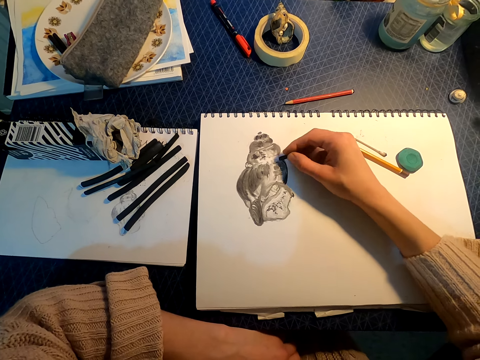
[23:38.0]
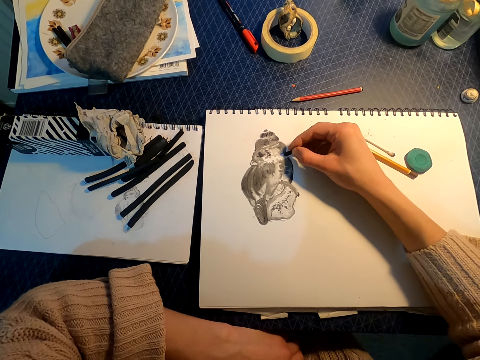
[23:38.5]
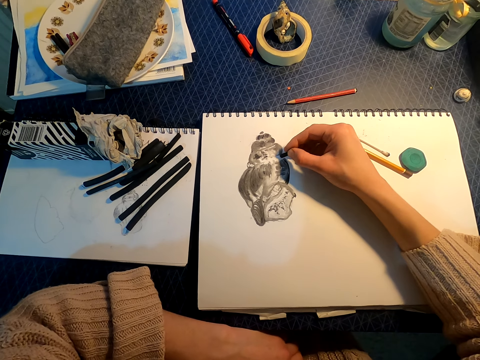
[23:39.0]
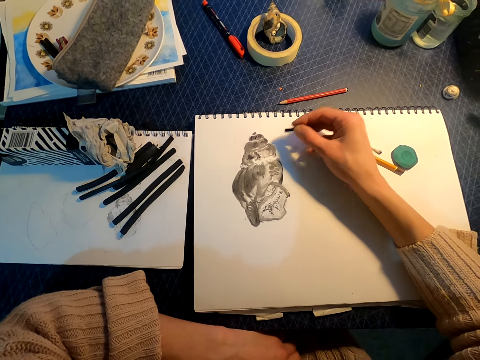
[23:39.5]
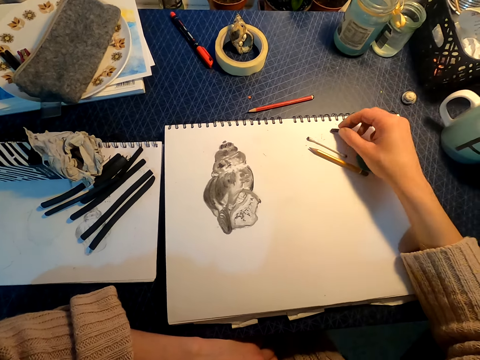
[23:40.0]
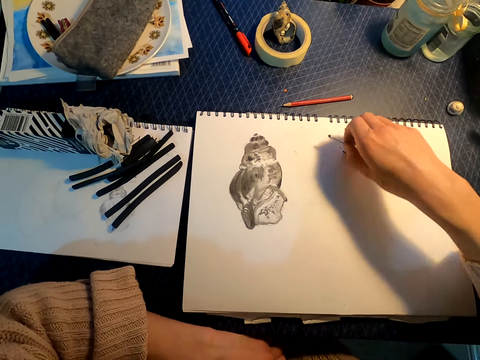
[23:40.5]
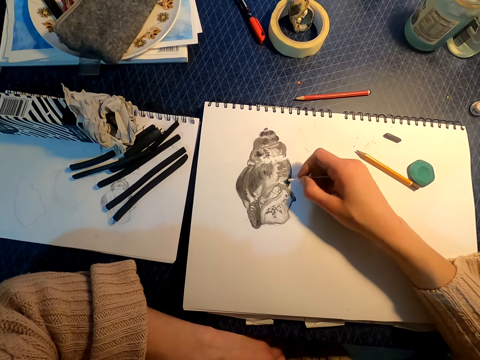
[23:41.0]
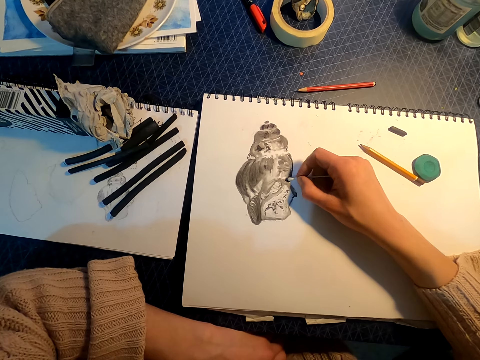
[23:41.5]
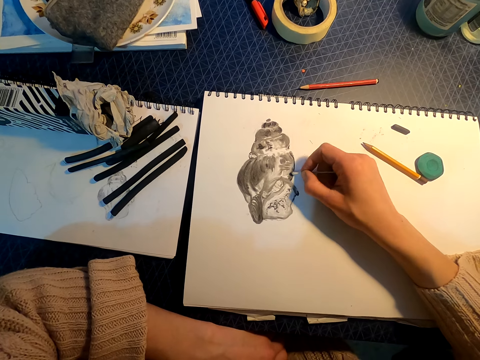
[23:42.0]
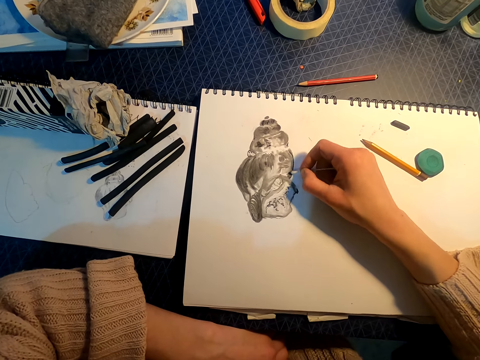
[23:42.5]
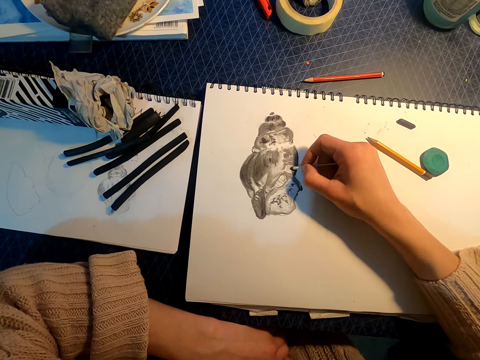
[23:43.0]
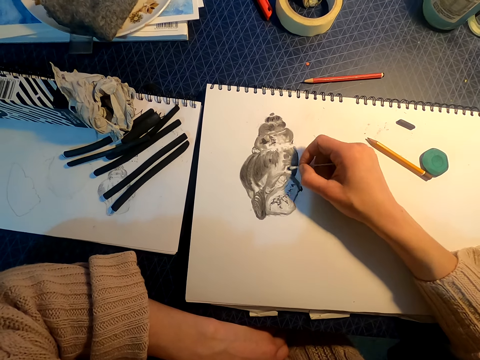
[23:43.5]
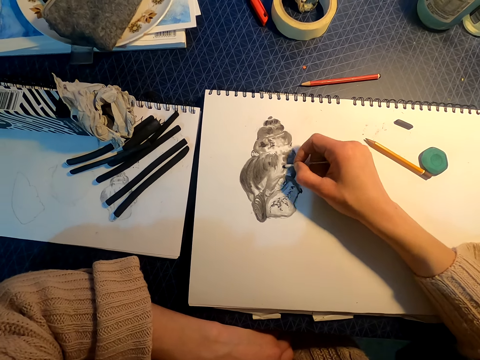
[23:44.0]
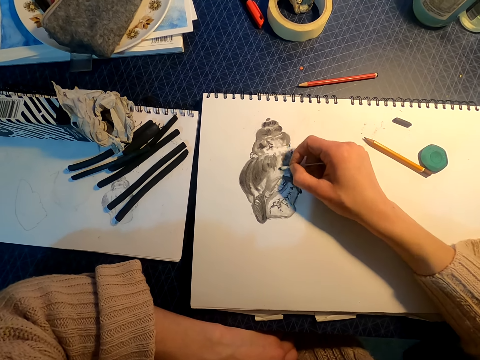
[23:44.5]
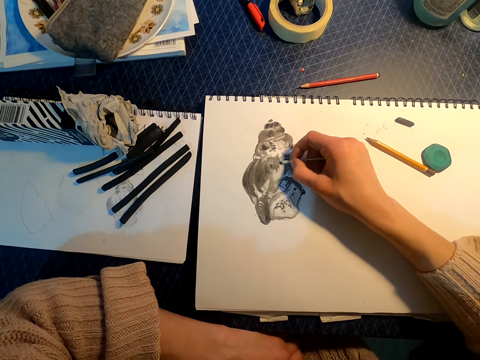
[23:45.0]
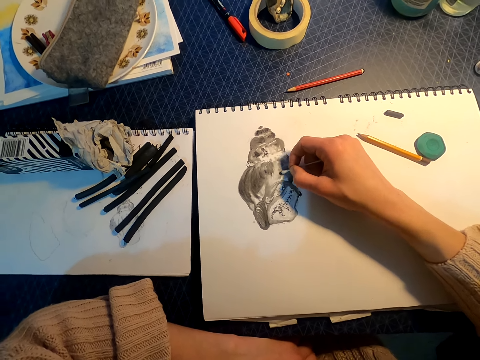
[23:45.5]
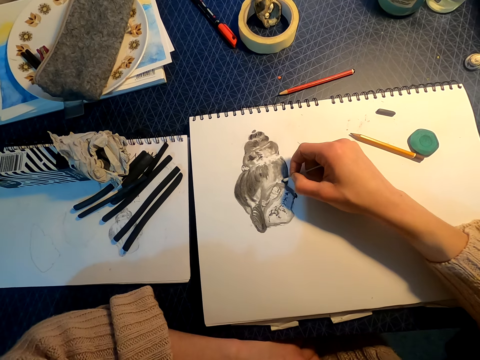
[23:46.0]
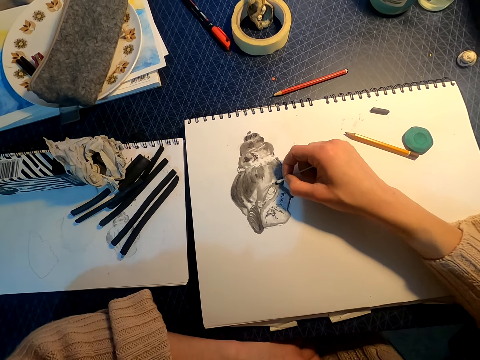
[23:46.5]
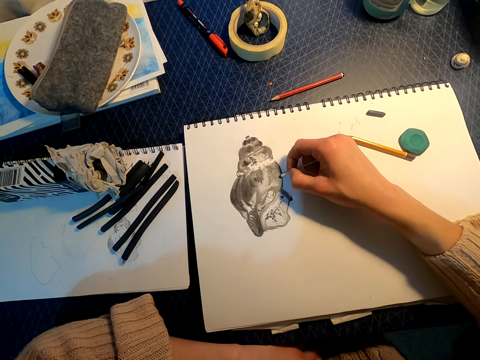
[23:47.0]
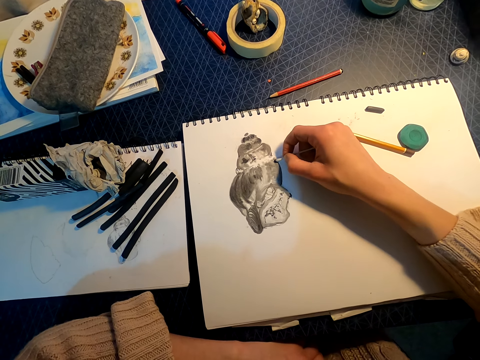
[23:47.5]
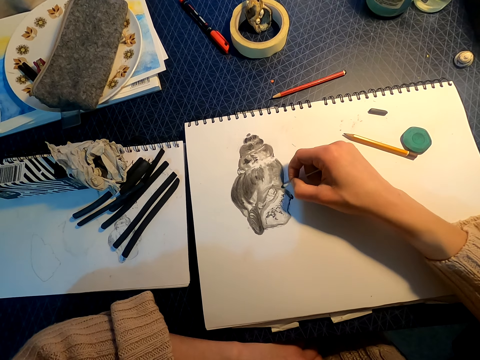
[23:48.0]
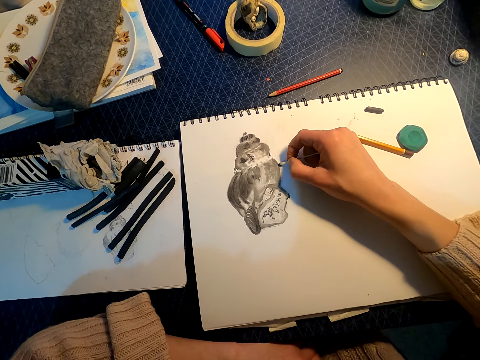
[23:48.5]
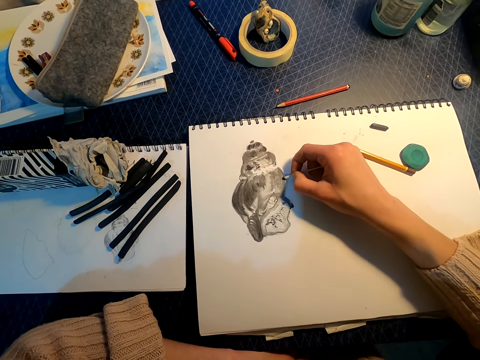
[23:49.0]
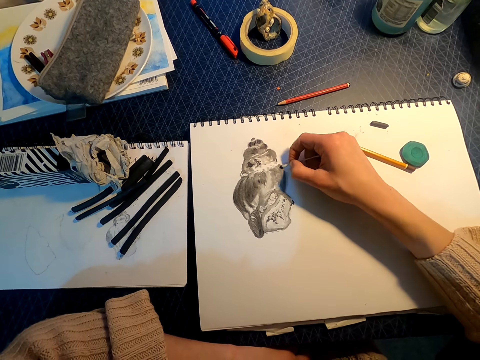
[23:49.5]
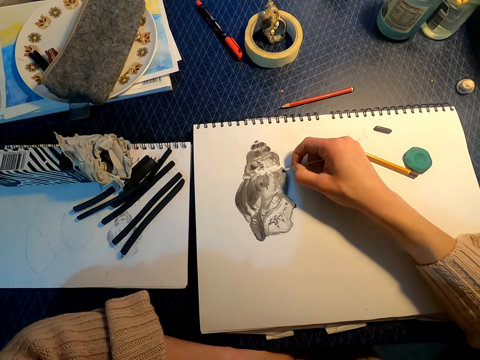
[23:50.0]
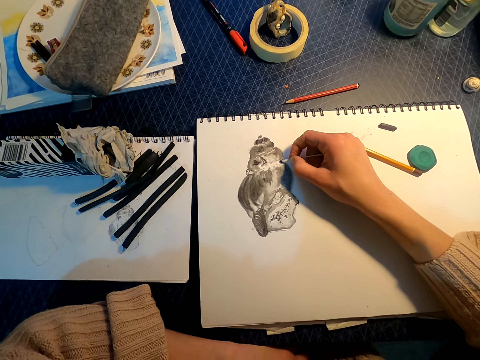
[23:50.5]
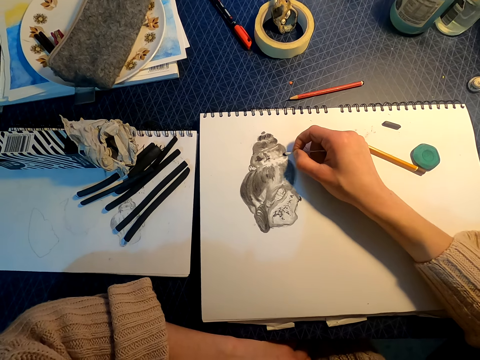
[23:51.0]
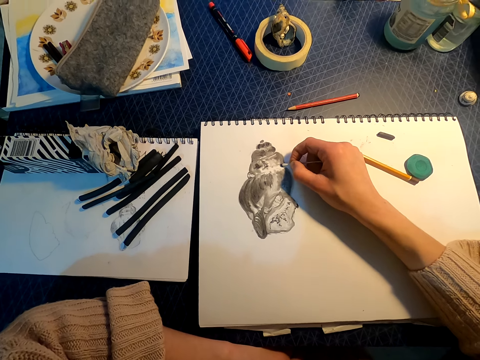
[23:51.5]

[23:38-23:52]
The camera wearer places the charcoal on the sketchbook. They pick up the cotton bud from the book. They rub the drawing with the cotton bud.

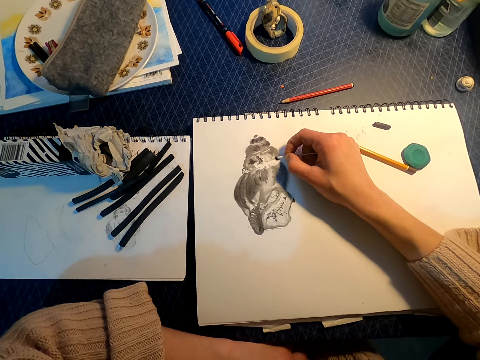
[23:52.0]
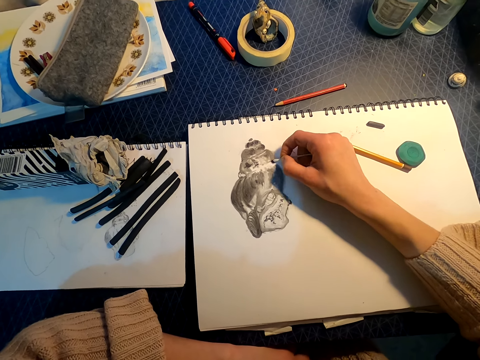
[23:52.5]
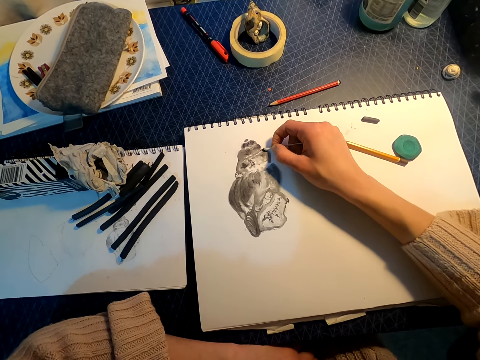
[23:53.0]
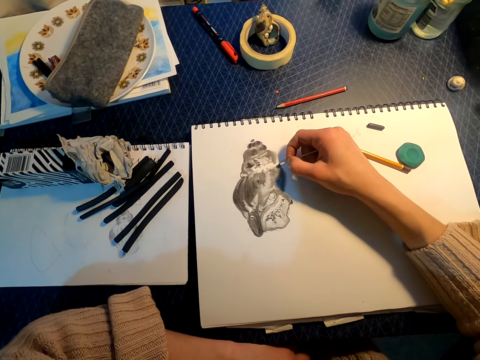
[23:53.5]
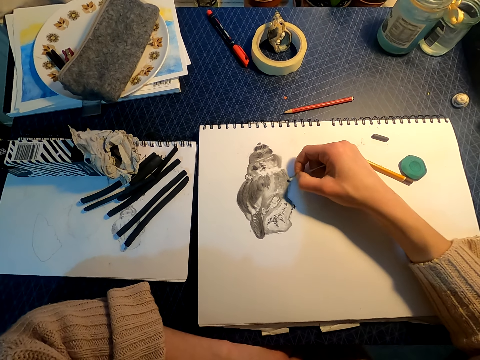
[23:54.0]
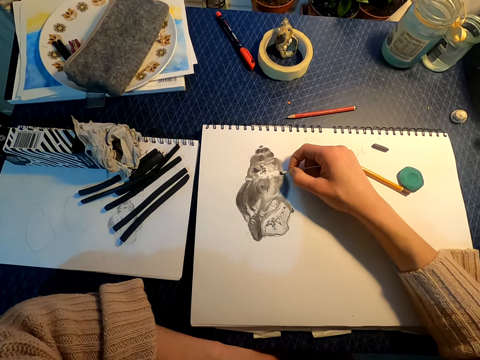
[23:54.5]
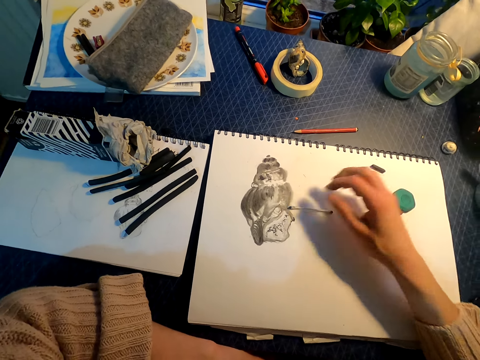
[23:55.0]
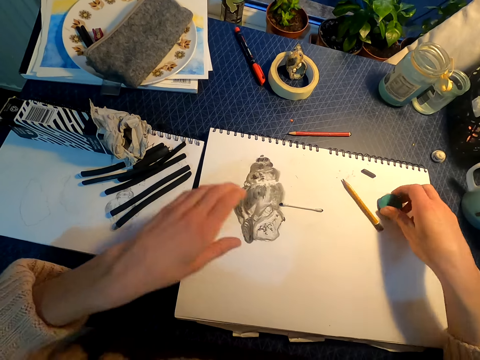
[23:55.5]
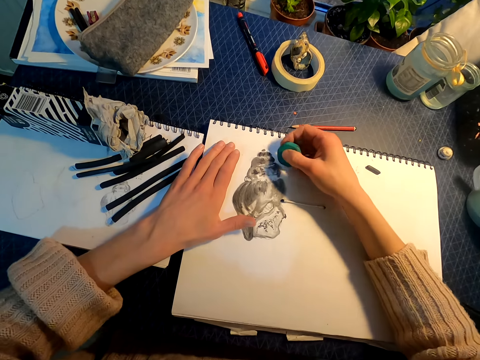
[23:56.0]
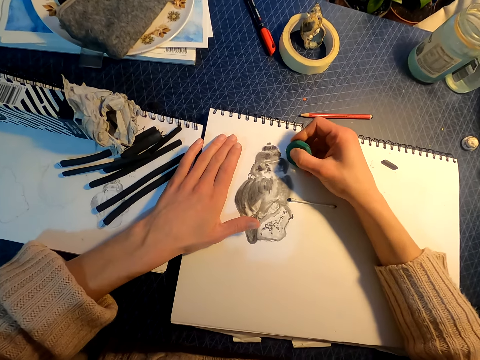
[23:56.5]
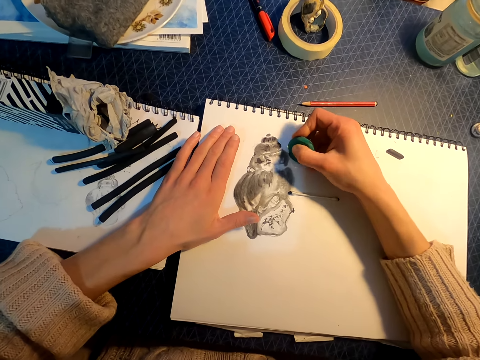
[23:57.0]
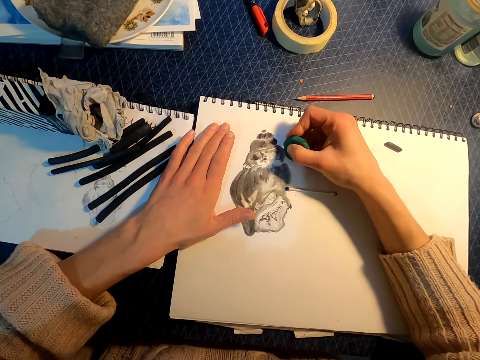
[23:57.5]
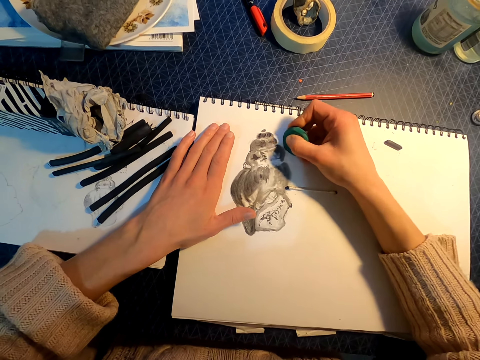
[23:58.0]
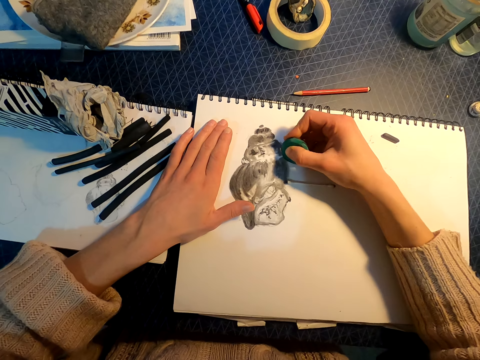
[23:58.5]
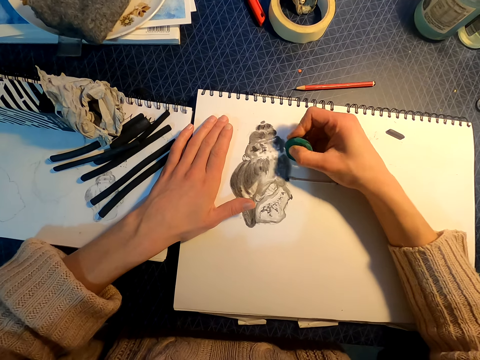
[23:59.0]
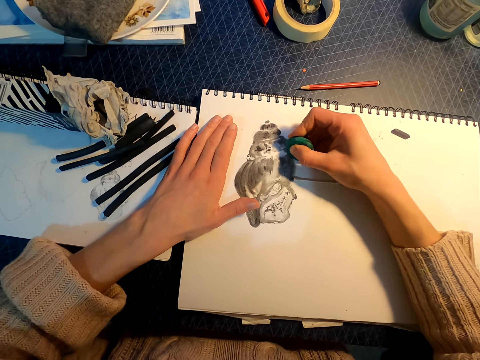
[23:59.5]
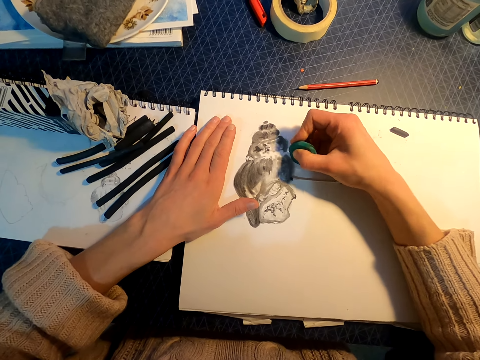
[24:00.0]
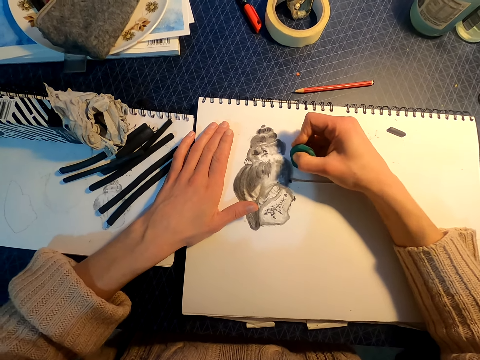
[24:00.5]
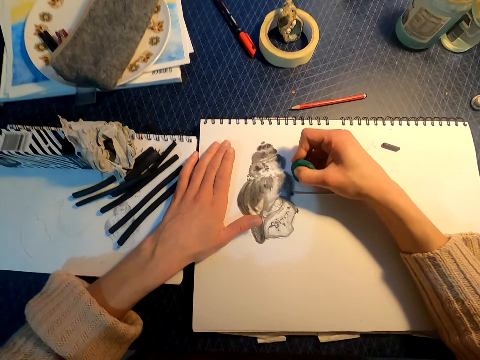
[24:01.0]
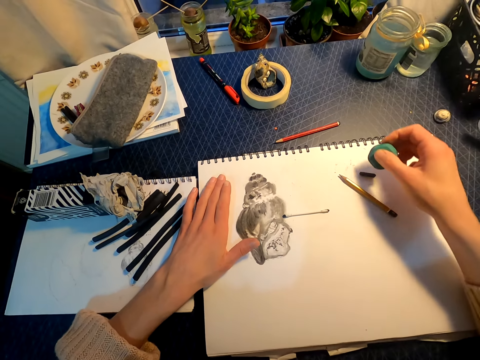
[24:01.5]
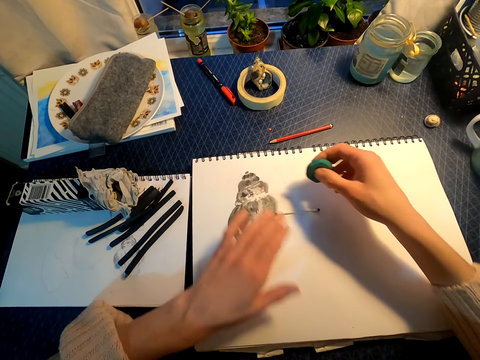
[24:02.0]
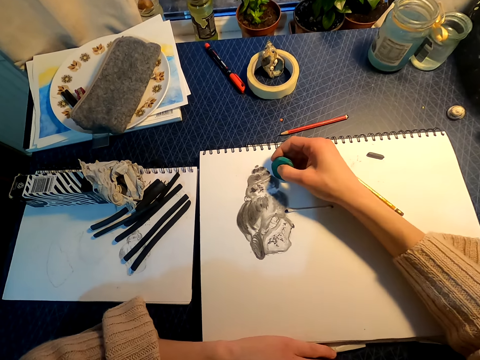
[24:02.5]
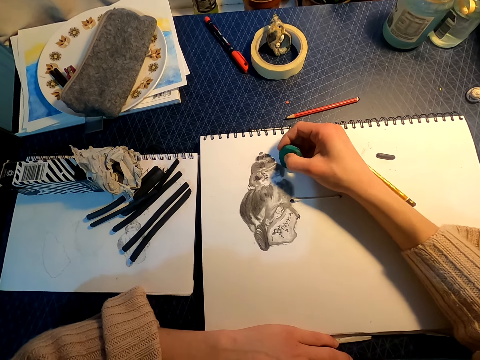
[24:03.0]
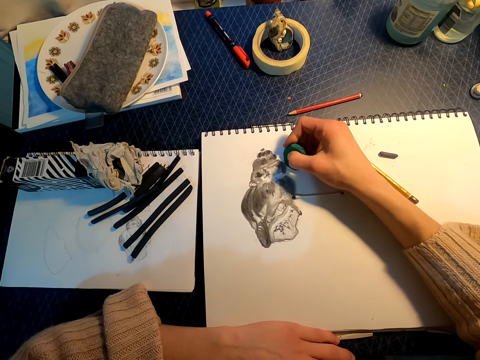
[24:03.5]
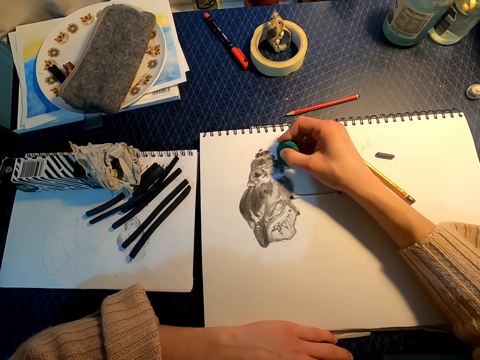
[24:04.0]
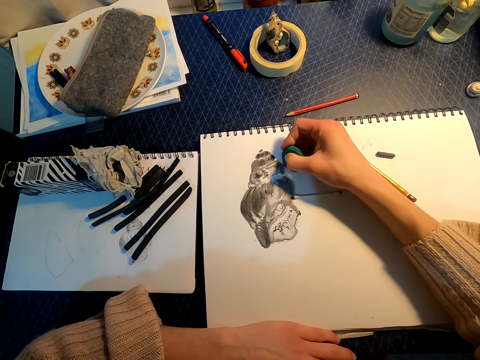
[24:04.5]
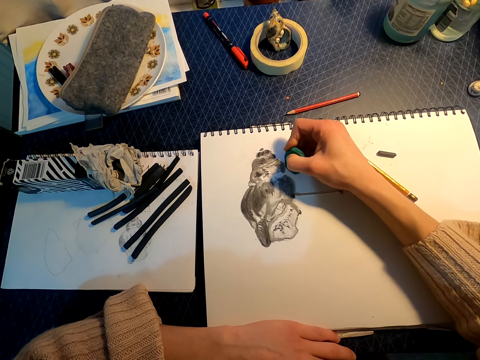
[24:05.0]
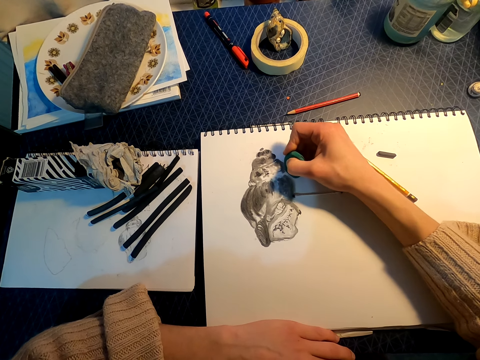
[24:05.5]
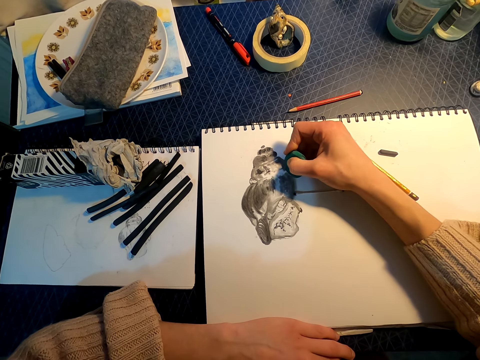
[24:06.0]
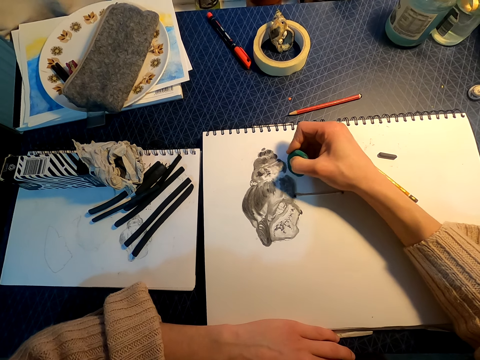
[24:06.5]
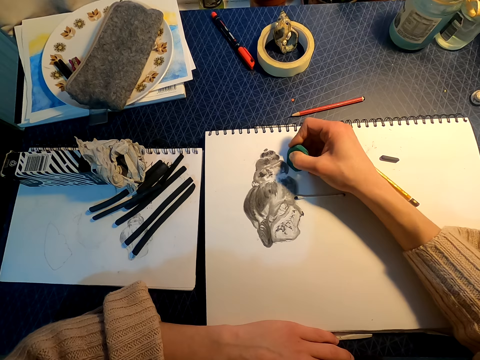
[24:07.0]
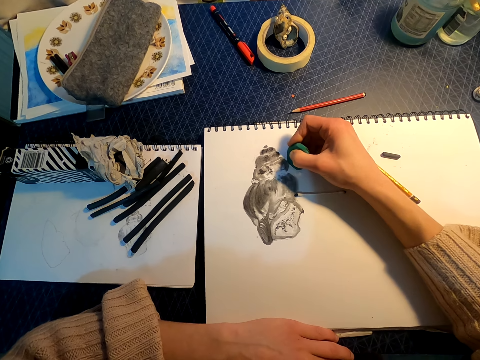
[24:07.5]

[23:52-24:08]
The camera wearer places the cotton bud on the sketchbook. They pick up the eraser from the book. They erase a part of the drawing with the eraser.
